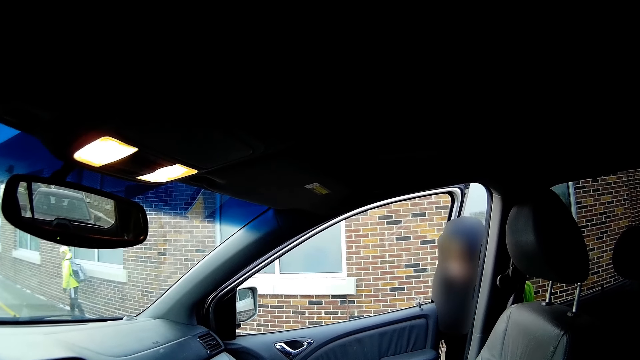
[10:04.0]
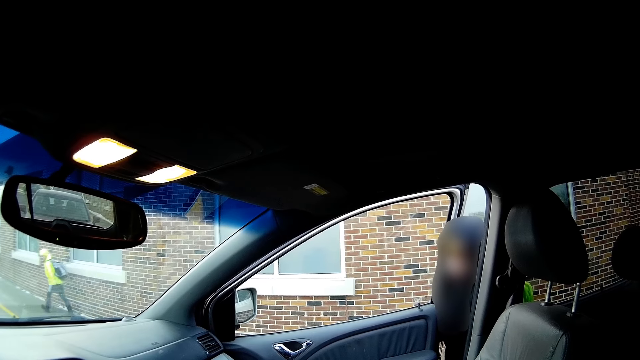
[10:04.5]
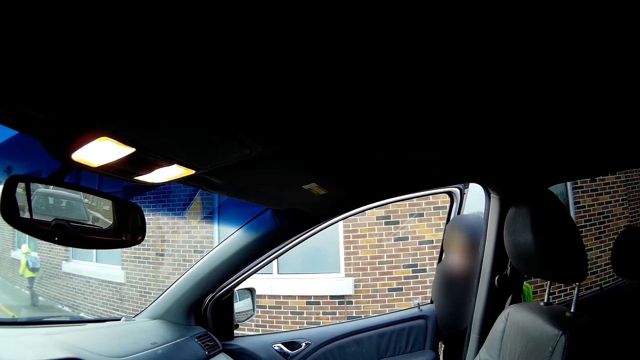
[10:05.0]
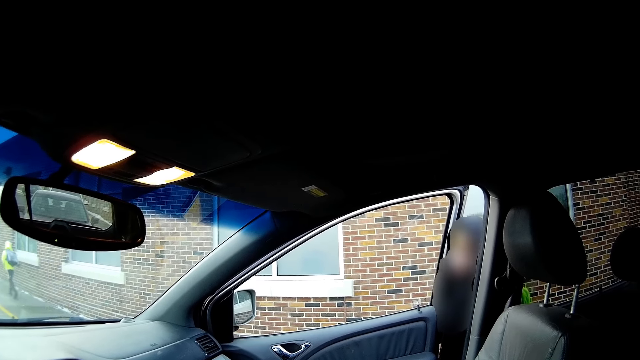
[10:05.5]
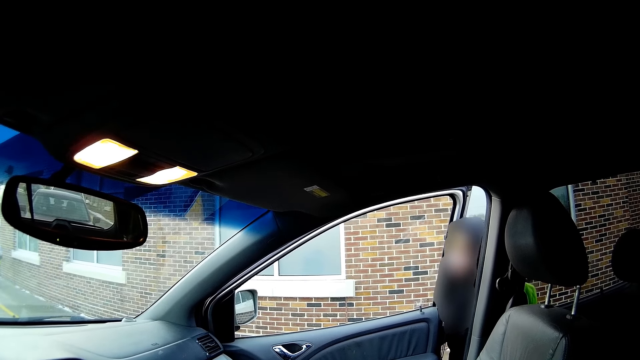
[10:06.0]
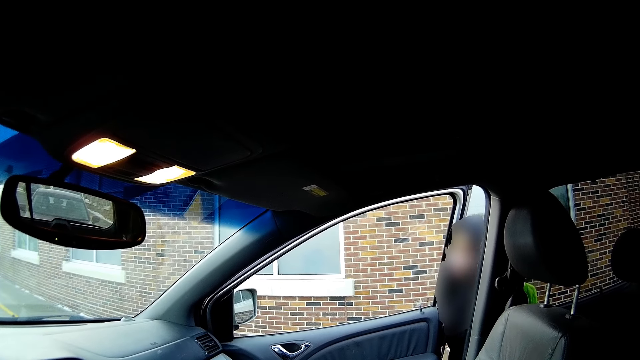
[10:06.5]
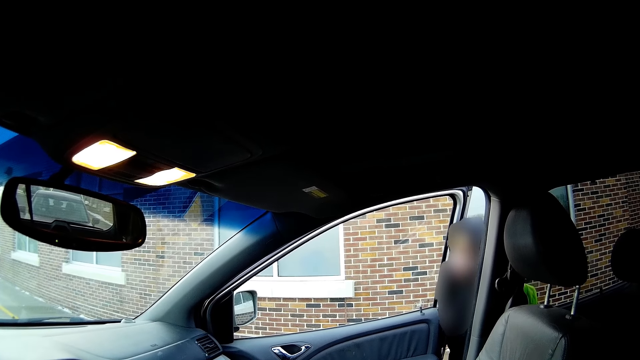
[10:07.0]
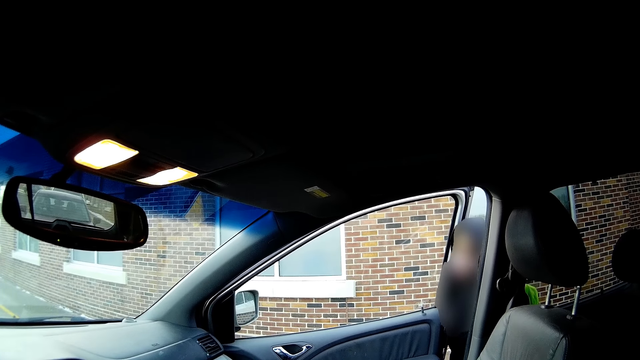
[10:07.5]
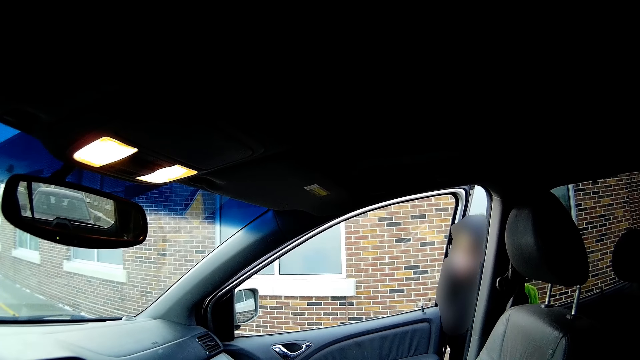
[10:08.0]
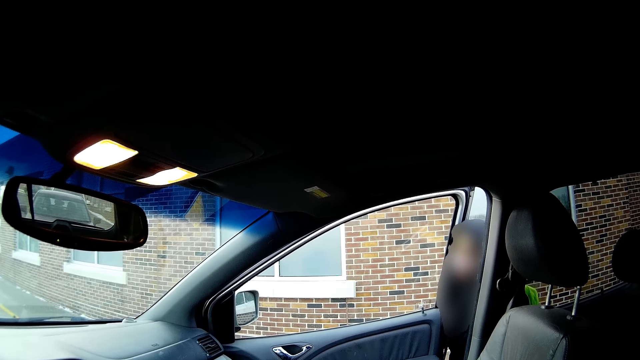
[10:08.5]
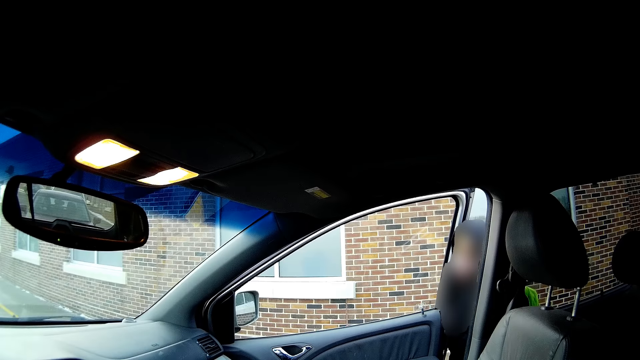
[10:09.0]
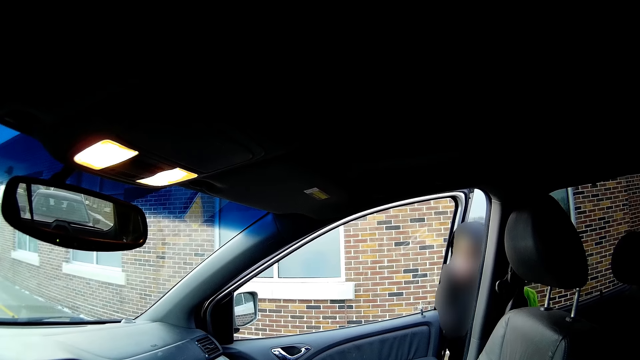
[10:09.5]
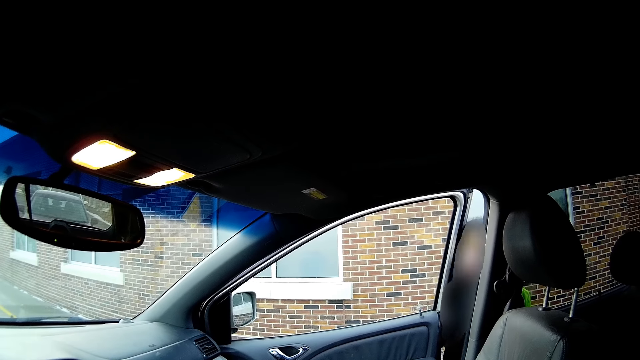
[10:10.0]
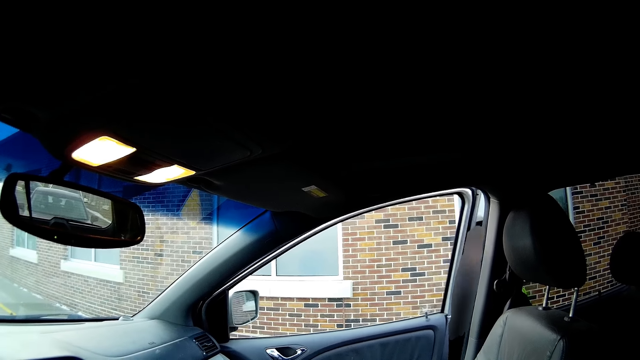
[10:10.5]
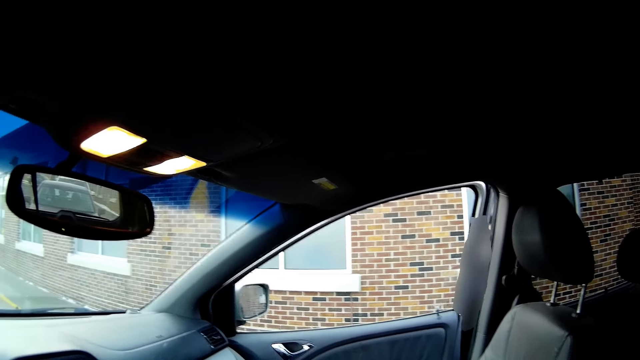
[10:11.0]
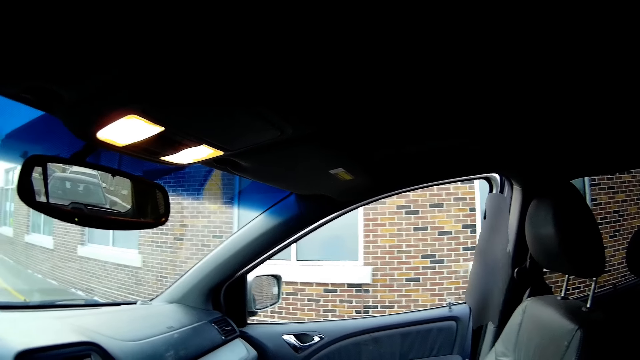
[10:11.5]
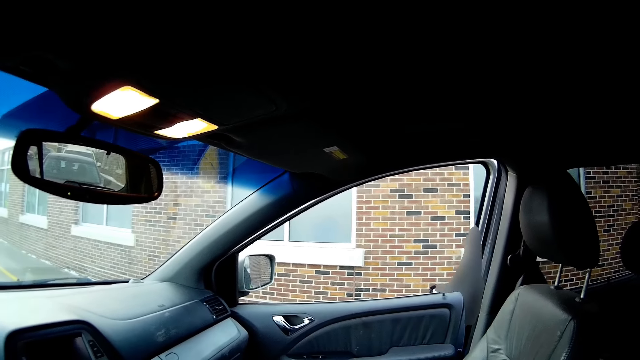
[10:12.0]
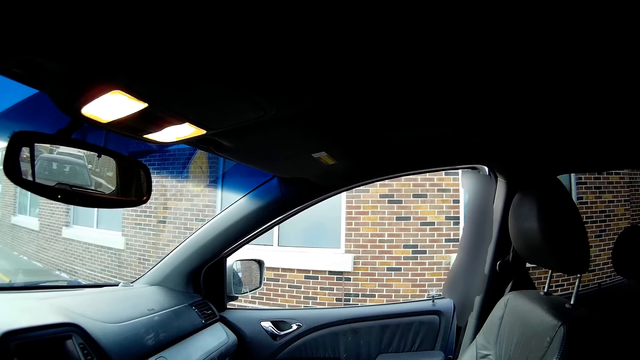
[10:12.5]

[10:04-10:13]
A person closes the car door.

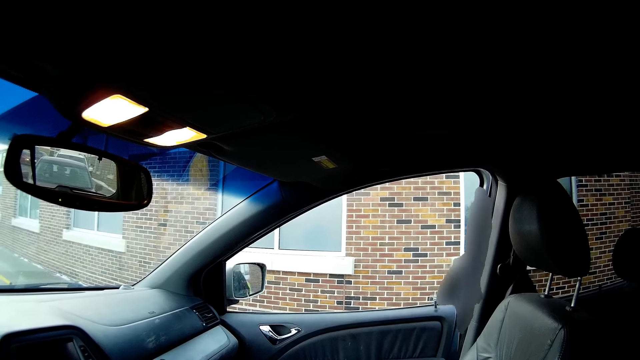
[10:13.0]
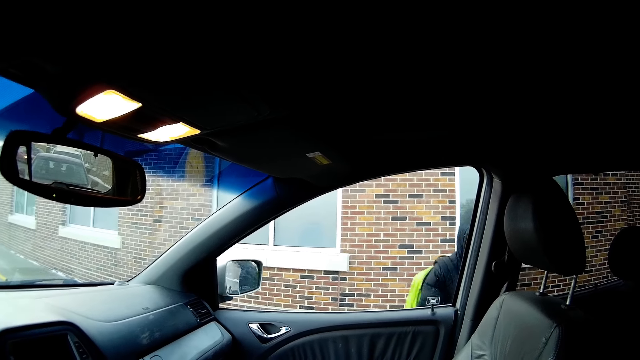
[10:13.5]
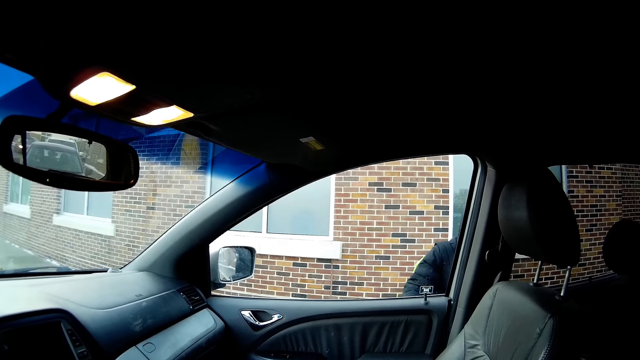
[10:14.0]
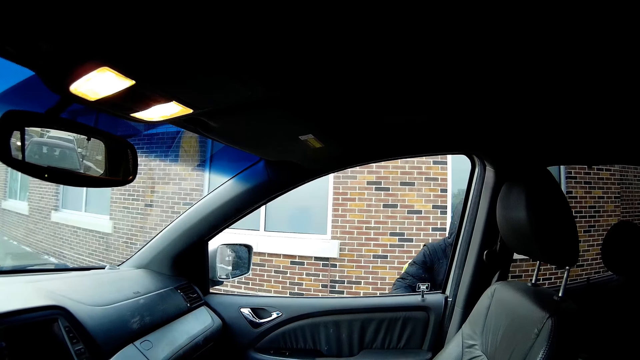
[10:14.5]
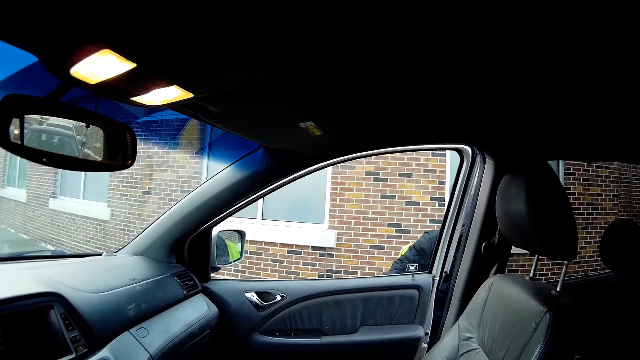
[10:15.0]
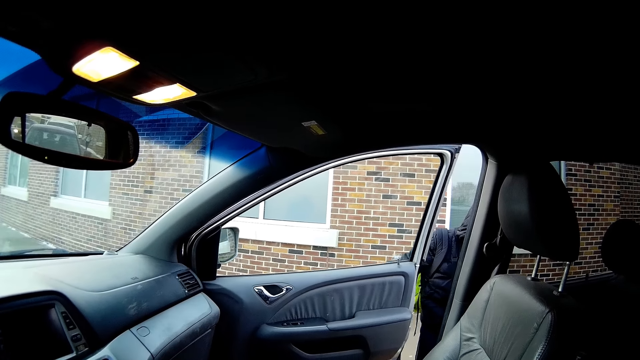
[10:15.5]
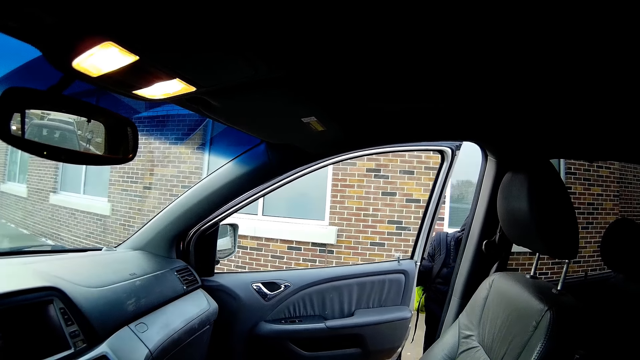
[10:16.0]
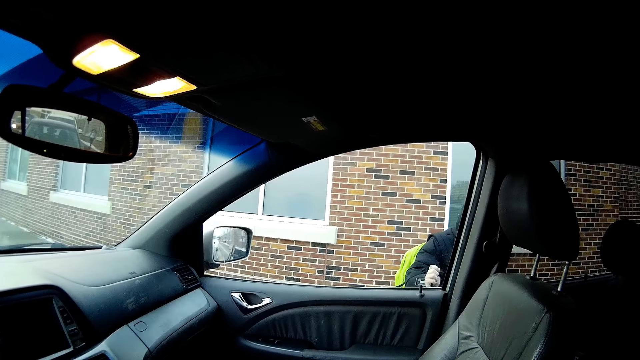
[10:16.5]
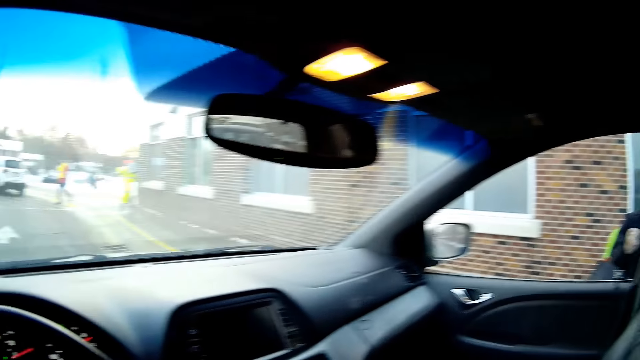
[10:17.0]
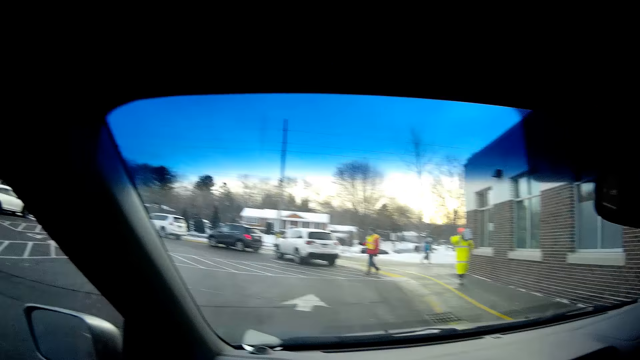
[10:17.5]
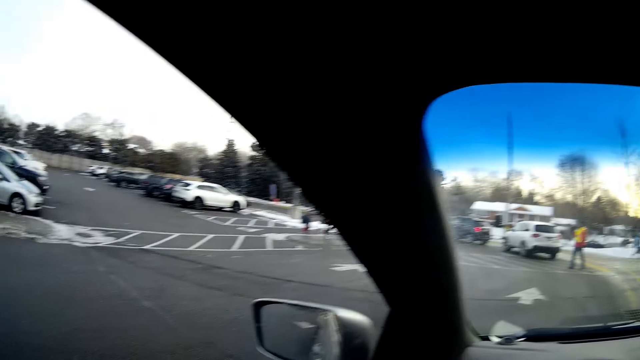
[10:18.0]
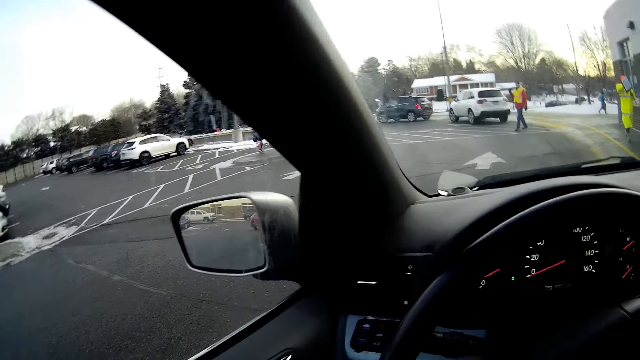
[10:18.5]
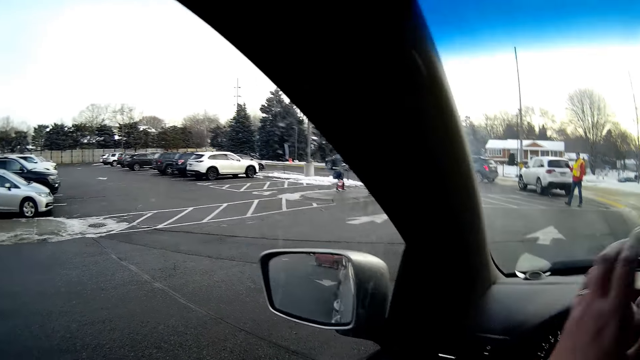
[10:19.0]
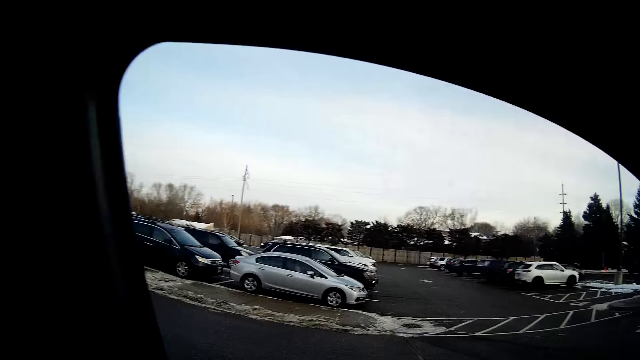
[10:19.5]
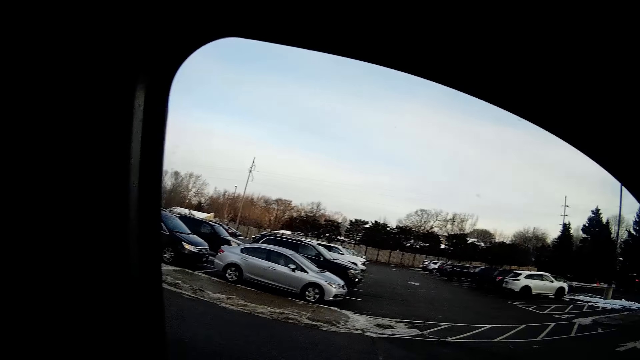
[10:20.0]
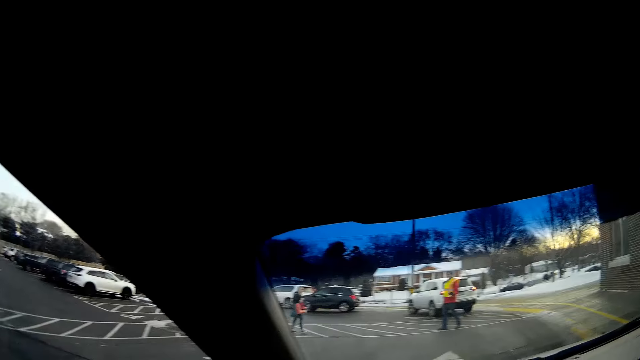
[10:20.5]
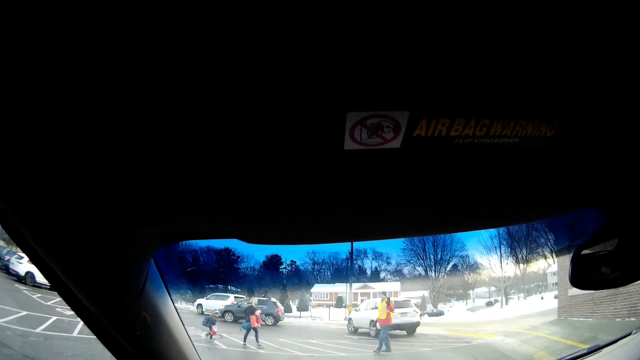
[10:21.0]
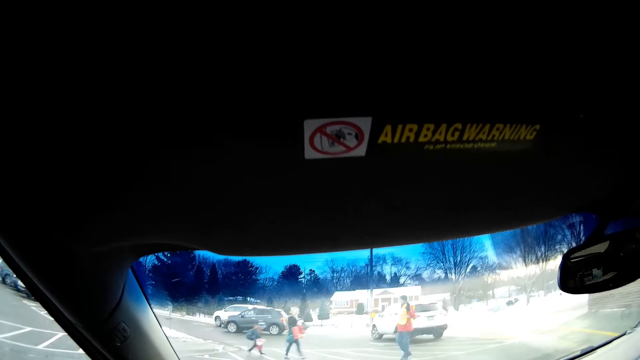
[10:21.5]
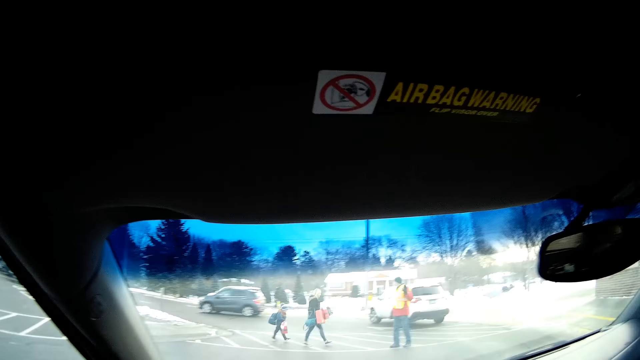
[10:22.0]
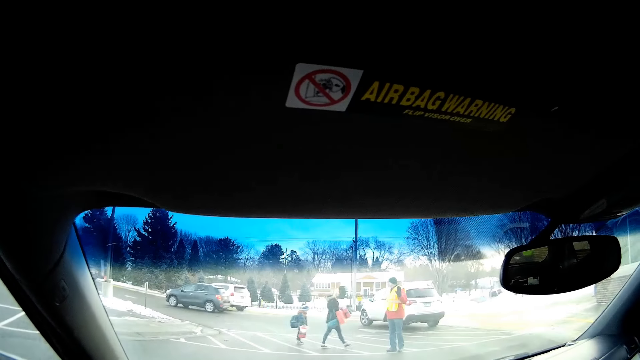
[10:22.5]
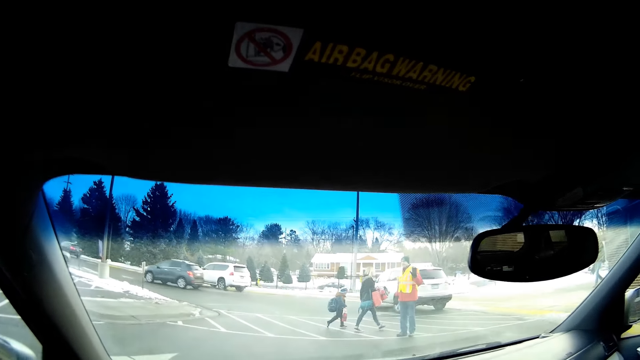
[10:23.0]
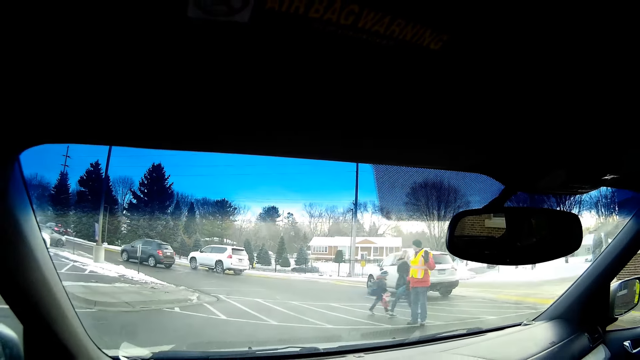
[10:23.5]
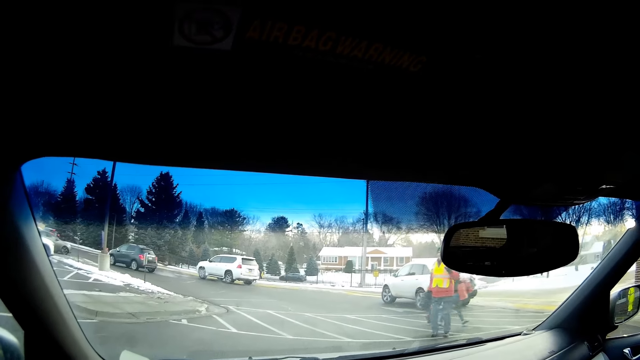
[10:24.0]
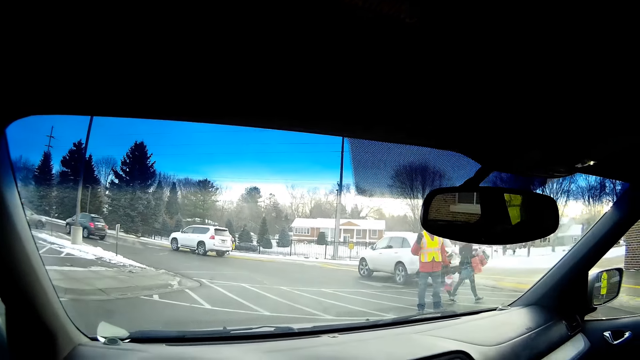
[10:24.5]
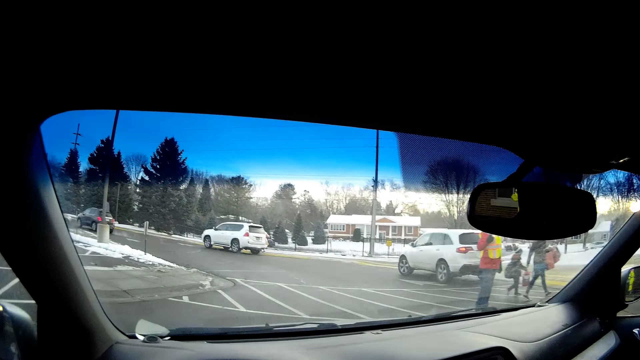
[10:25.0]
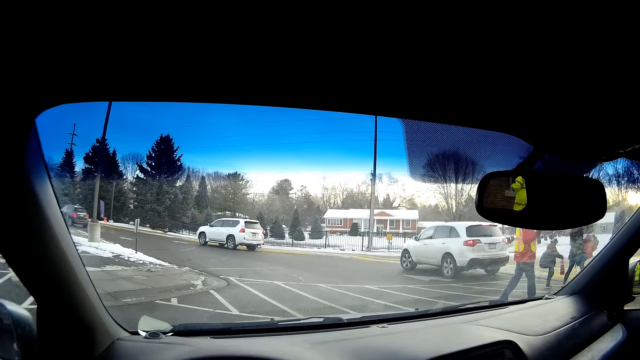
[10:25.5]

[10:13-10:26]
A person closes the car door. The person opens the car door. The person bangs the car door. The camera wearer drives the car.
